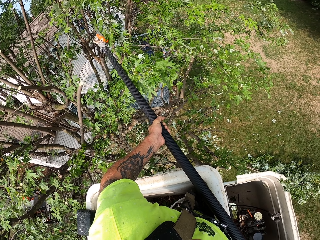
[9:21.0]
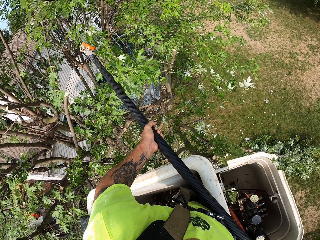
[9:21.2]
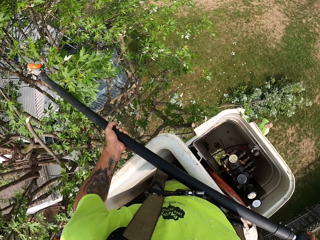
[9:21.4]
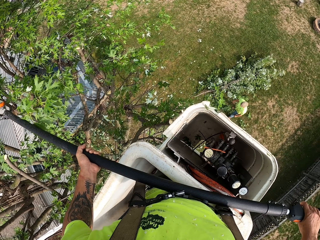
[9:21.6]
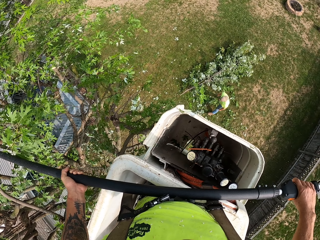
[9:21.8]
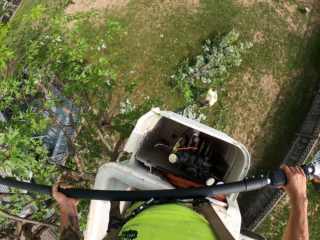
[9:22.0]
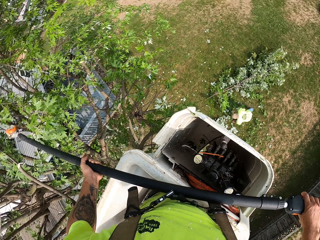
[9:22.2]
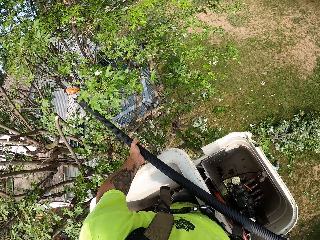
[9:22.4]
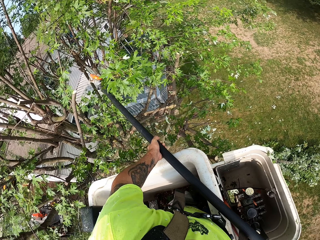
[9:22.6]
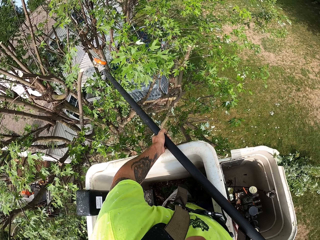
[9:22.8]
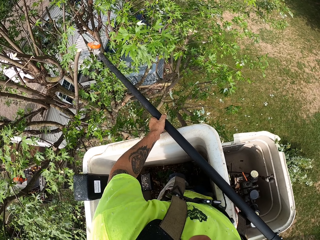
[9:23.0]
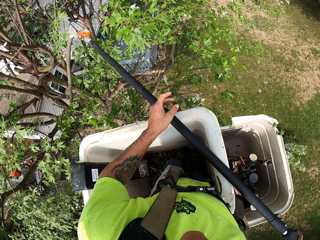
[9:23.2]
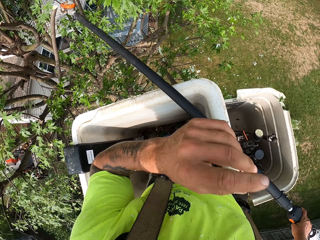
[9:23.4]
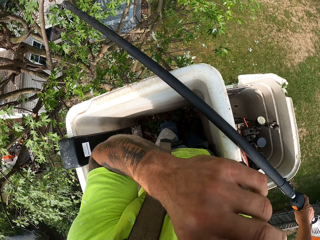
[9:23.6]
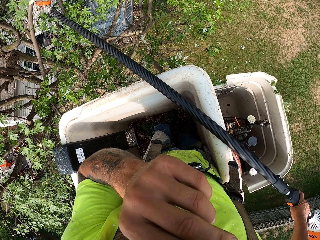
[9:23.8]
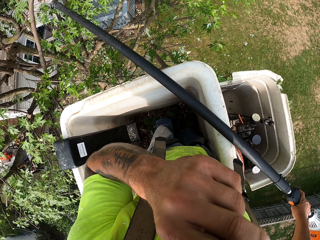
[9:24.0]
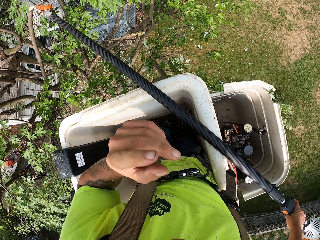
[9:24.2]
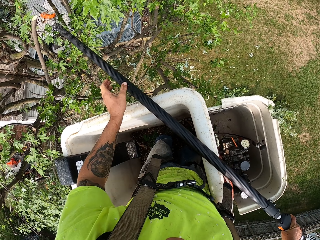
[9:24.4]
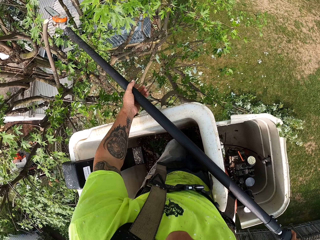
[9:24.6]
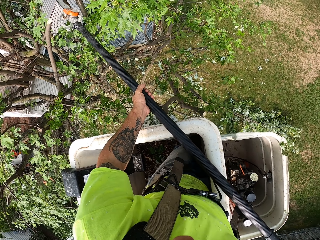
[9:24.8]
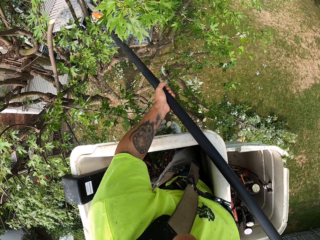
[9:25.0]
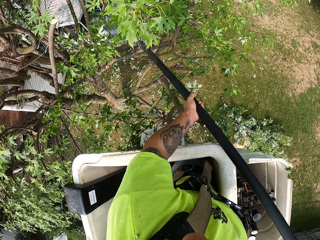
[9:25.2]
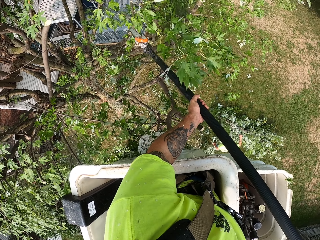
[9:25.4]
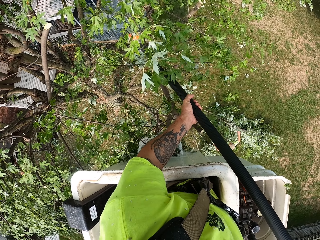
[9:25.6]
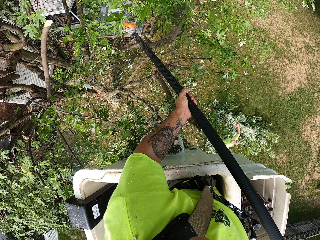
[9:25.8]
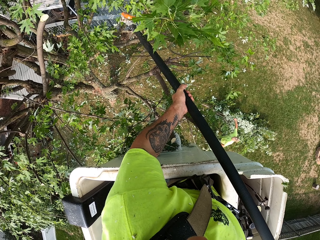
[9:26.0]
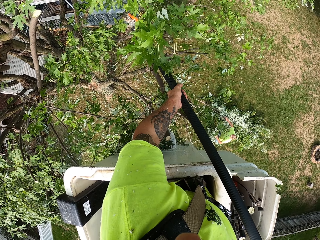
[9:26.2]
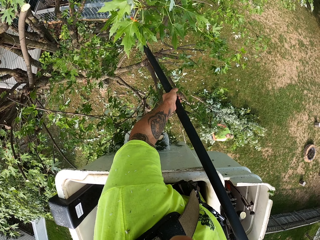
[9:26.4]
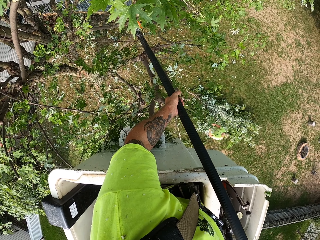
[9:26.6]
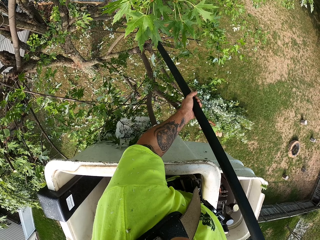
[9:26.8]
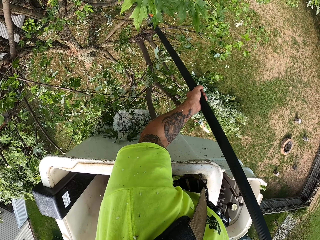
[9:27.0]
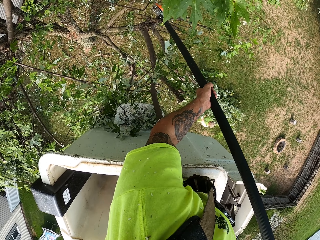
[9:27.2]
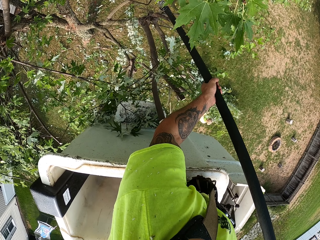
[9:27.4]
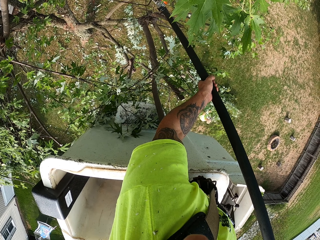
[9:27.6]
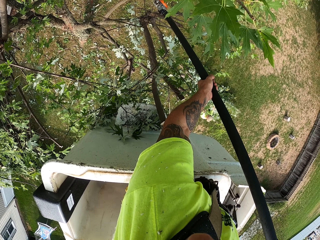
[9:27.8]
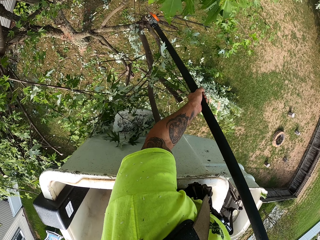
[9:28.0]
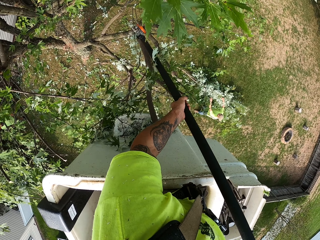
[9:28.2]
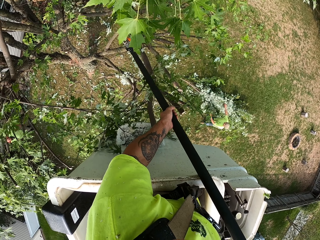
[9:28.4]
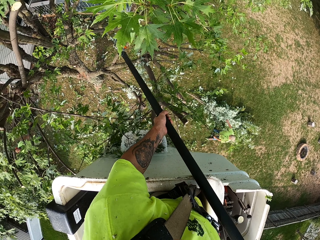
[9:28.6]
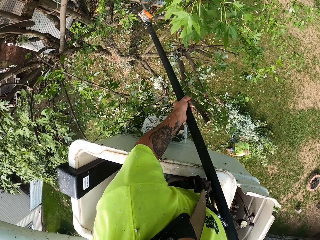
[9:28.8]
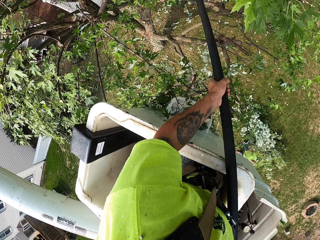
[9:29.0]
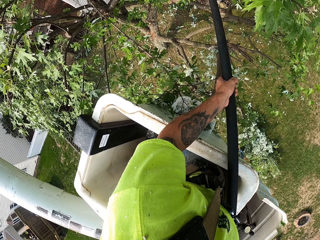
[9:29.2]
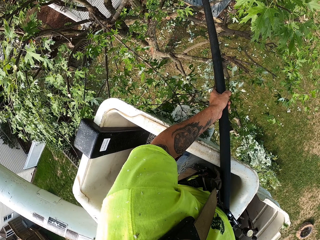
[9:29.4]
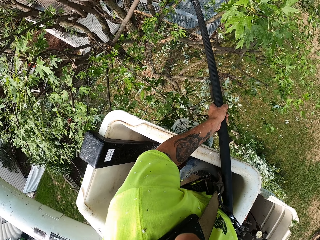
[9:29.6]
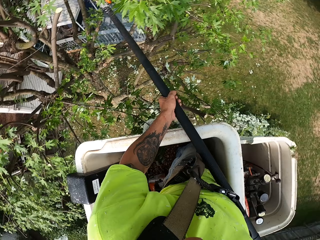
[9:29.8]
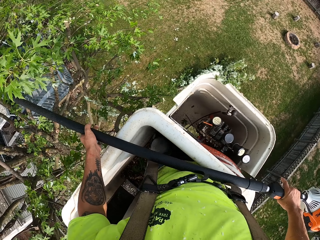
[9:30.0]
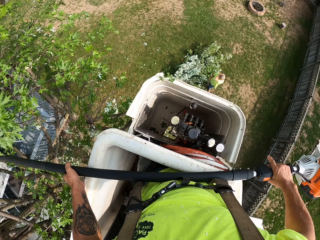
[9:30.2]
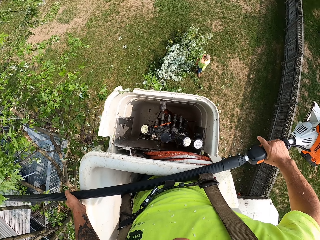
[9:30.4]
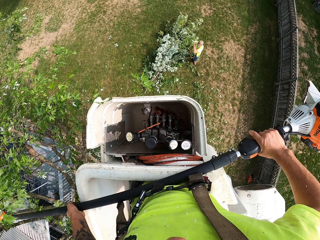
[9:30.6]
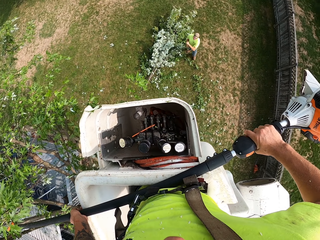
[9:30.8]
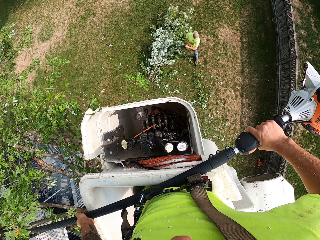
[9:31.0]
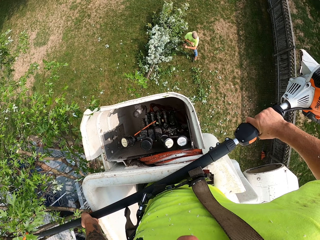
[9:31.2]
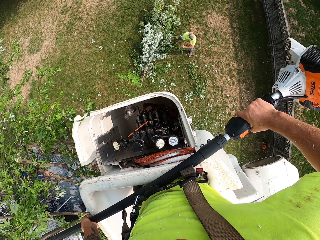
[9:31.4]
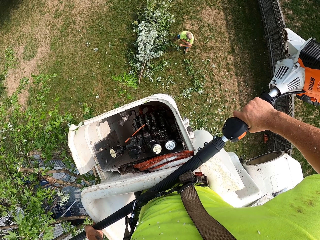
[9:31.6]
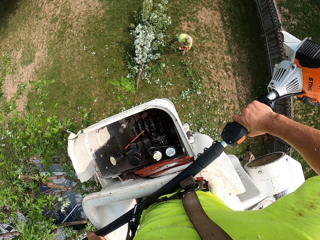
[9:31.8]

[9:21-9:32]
The camera wearer raises his left hand to his face. He holds the pole saw with both hands. He prunes the tree with the pole saw in both hands.

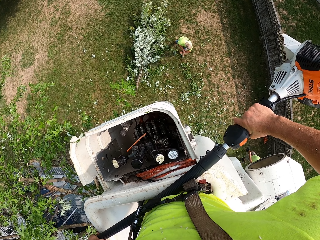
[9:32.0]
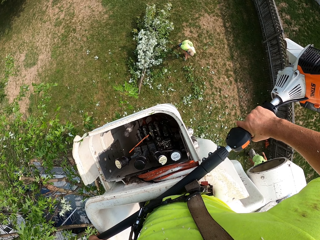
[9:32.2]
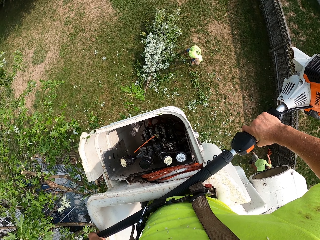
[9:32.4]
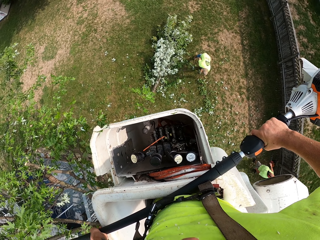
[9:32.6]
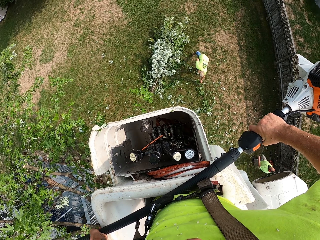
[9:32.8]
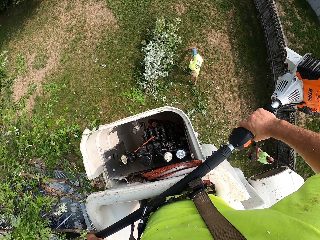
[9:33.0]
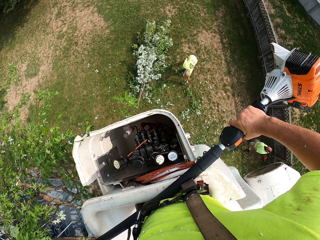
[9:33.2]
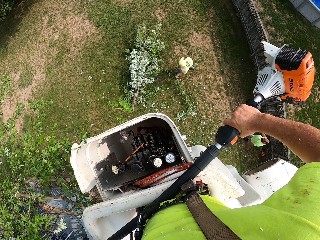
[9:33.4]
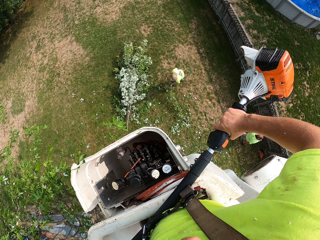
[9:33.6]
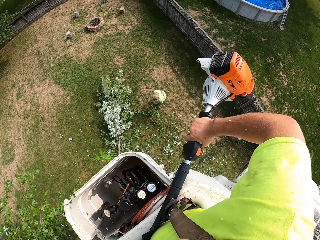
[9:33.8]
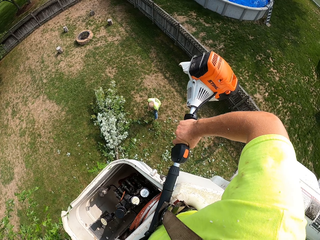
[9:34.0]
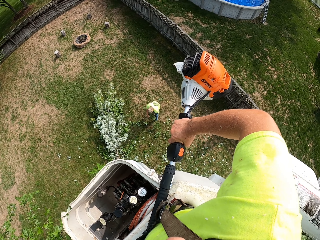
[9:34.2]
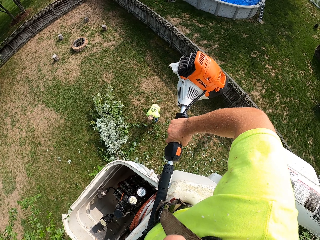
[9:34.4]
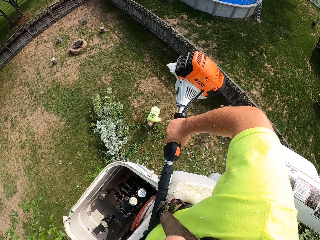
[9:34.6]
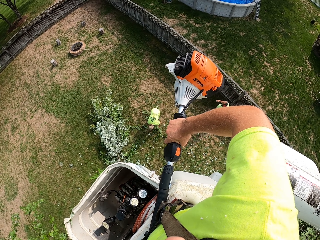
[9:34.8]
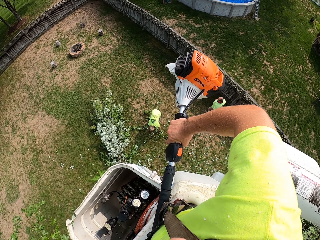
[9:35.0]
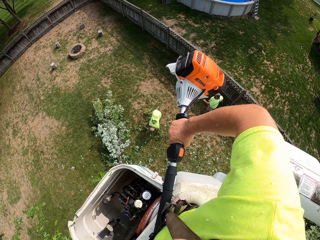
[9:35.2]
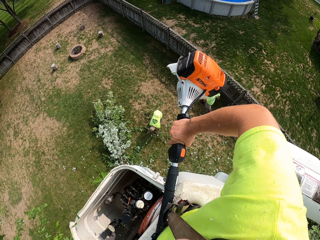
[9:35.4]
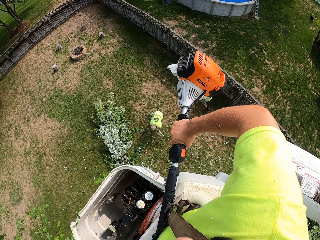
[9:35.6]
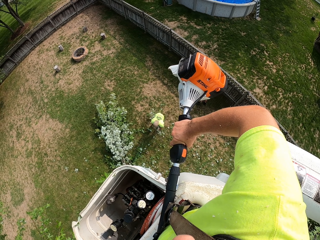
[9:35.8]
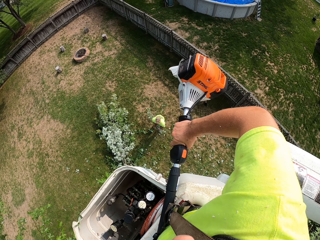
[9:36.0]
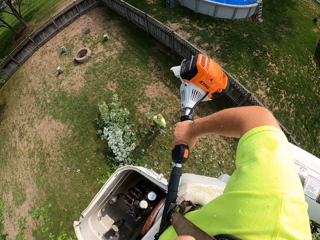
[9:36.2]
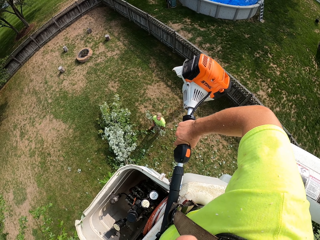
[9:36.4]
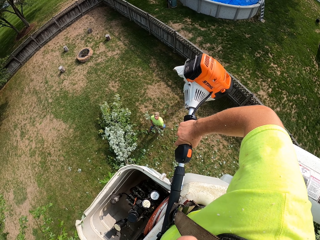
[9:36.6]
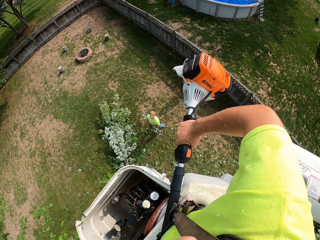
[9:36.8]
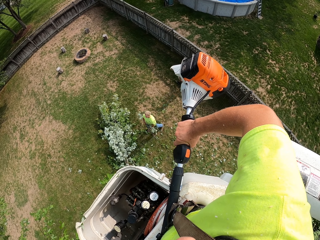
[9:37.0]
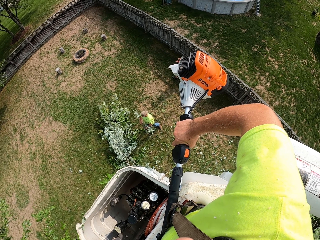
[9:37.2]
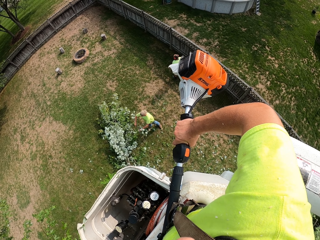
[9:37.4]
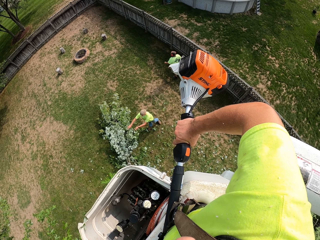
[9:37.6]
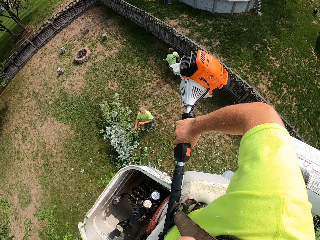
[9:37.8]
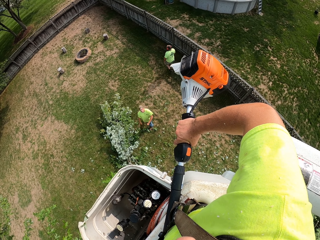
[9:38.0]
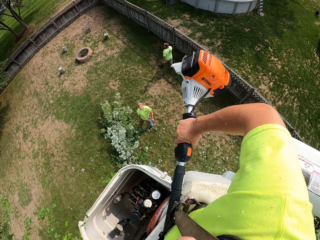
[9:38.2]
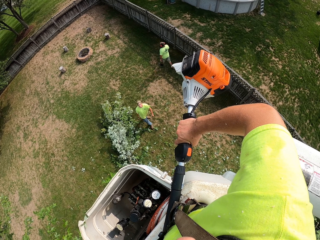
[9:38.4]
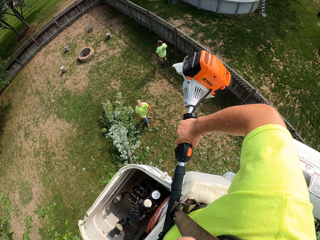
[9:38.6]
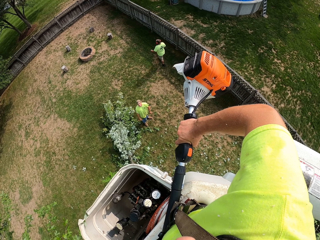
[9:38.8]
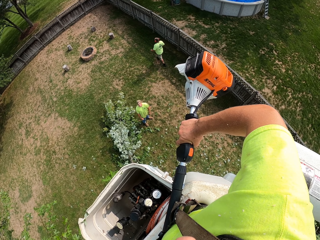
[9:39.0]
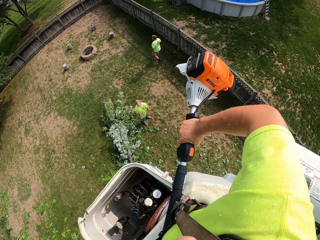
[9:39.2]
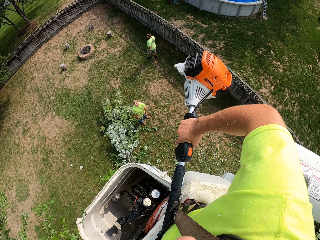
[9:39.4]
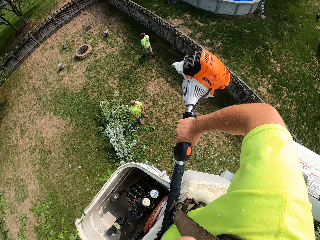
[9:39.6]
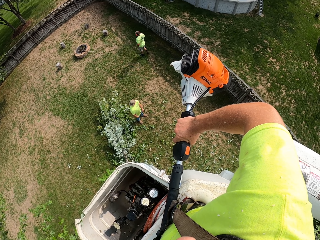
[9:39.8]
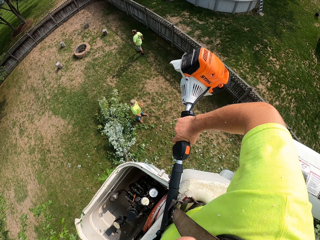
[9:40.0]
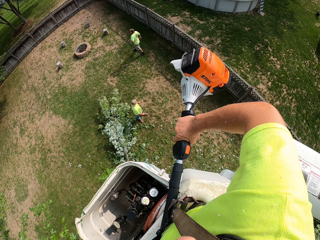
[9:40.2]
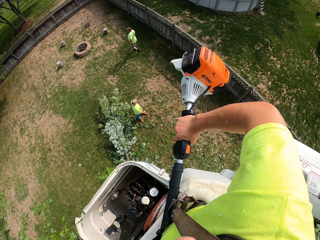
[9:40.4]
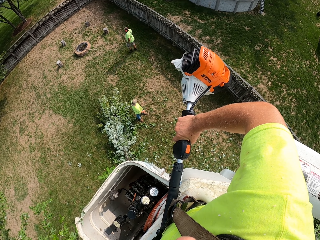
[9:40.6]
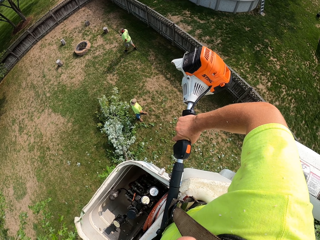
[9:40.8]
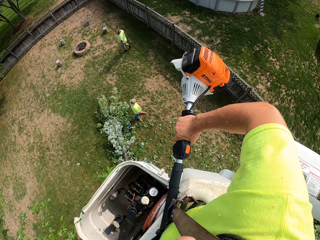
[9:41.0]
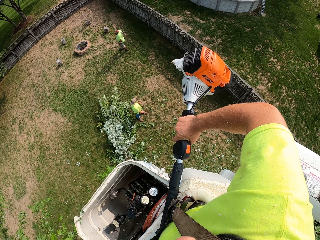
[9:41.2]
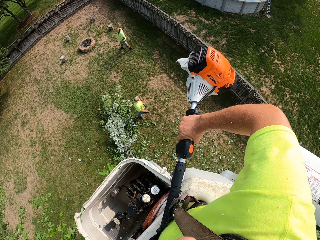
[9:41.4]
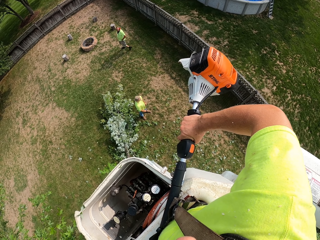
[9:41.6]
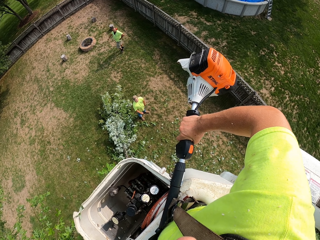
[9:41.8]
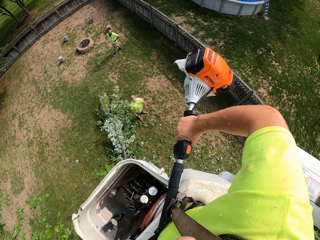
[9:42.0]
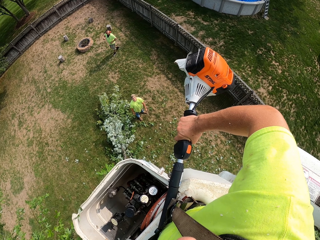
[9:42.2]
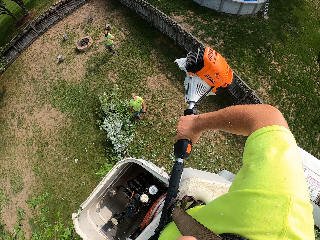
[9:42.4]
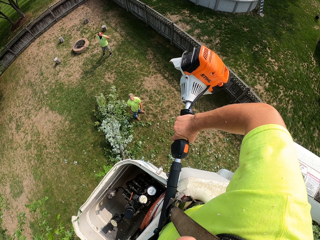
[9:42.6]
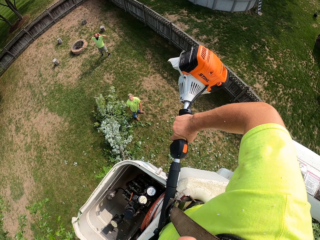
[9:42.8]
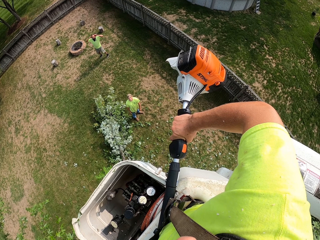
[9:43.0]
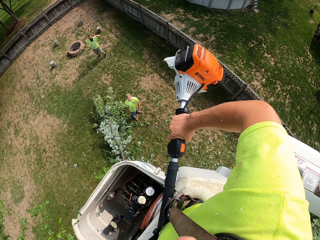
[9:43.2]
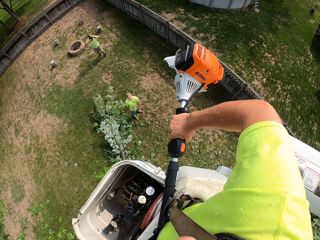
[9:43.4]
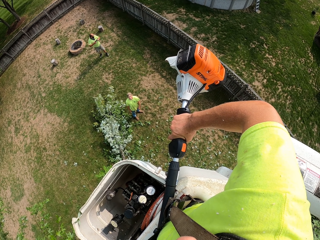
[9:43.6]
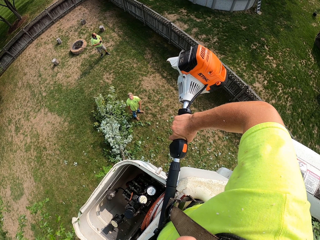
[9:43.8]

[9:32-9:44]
A man collects the tree branches on the ground. The camera wearer interacts with another man. Another man walks on site.
